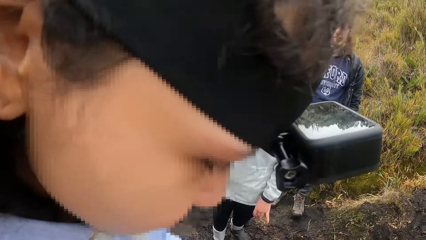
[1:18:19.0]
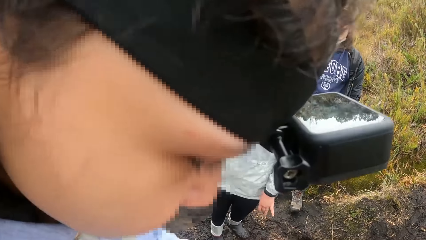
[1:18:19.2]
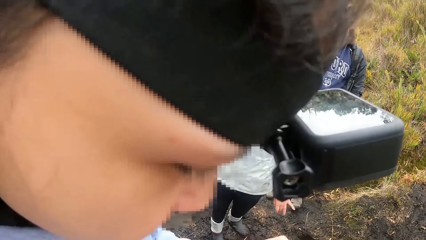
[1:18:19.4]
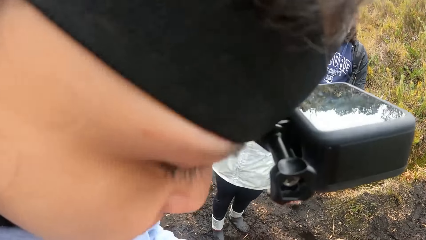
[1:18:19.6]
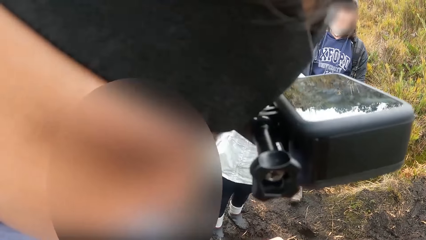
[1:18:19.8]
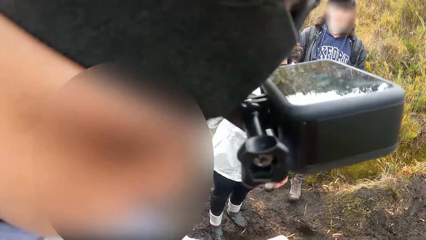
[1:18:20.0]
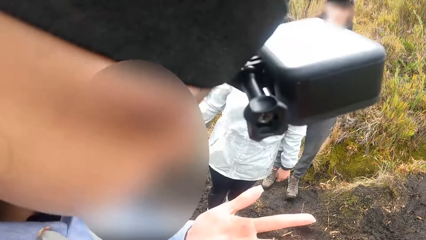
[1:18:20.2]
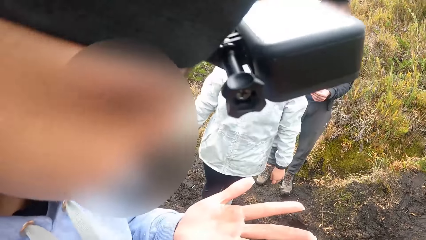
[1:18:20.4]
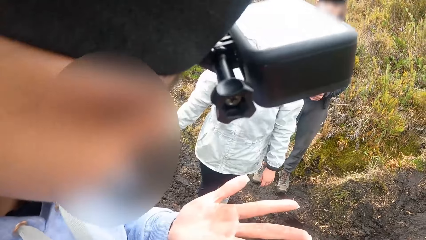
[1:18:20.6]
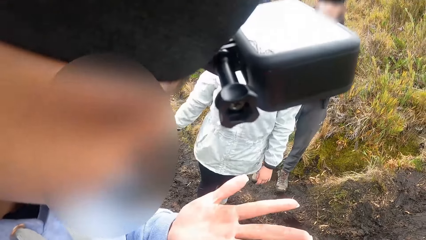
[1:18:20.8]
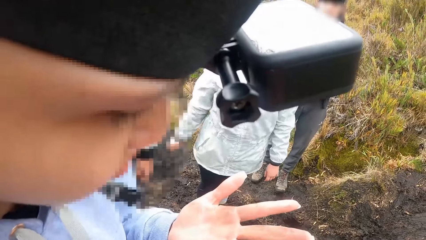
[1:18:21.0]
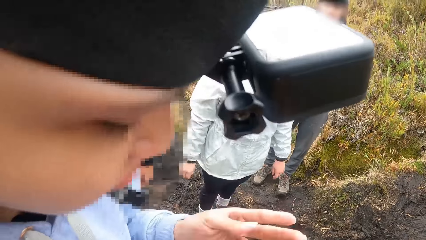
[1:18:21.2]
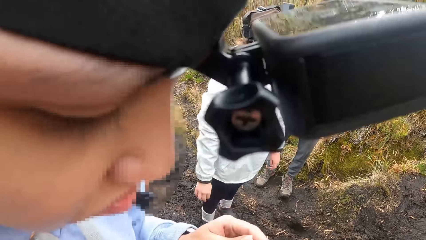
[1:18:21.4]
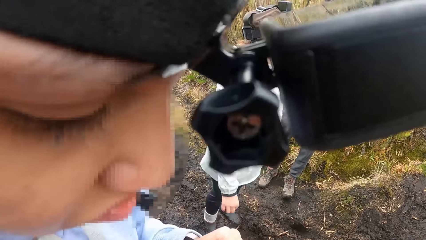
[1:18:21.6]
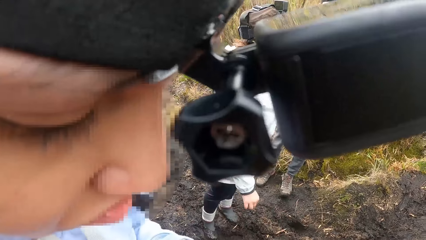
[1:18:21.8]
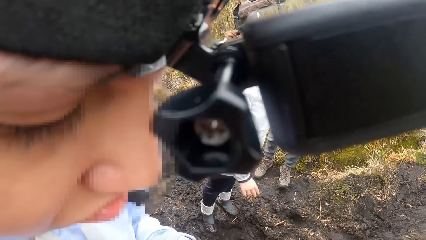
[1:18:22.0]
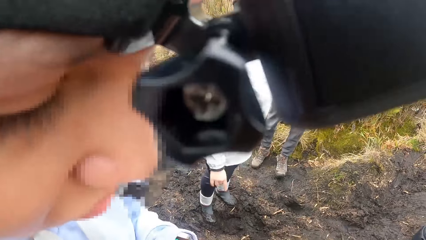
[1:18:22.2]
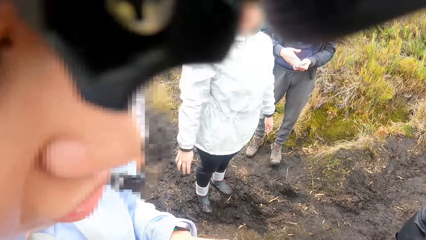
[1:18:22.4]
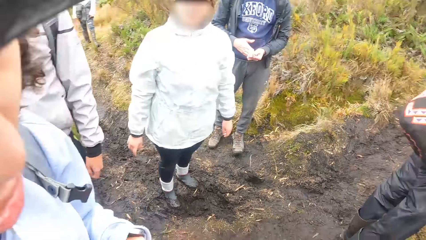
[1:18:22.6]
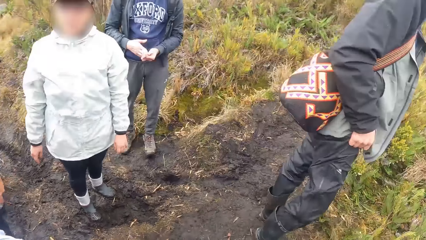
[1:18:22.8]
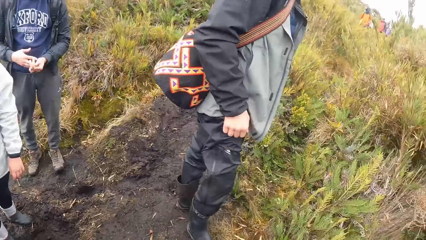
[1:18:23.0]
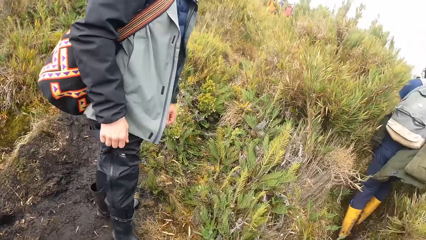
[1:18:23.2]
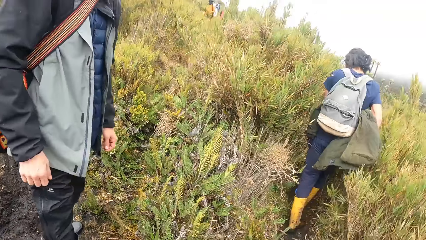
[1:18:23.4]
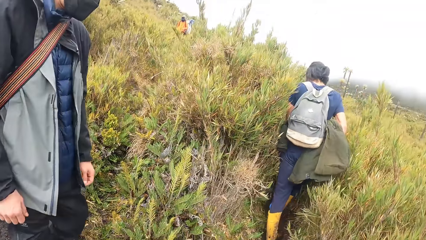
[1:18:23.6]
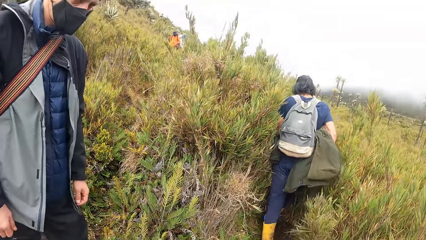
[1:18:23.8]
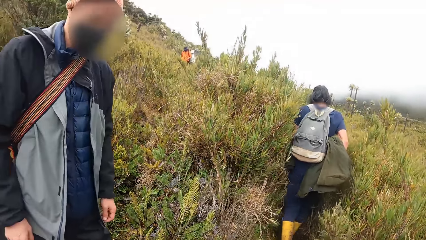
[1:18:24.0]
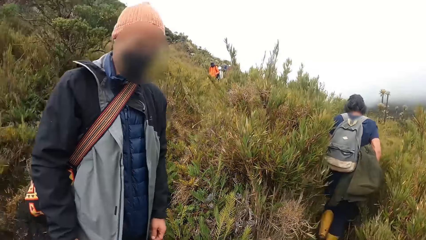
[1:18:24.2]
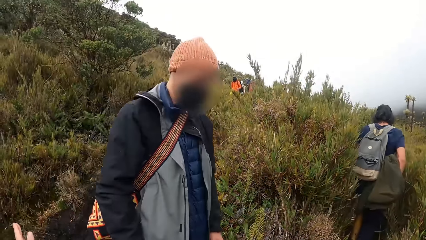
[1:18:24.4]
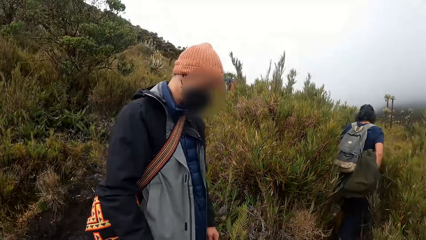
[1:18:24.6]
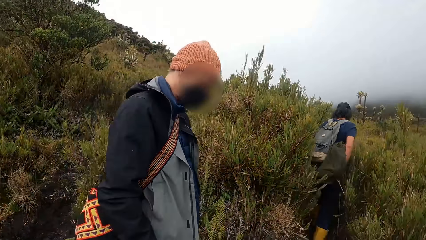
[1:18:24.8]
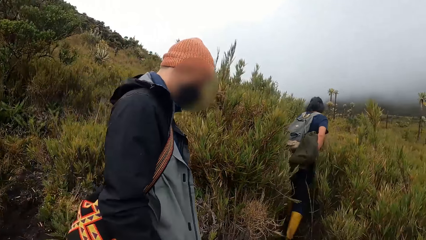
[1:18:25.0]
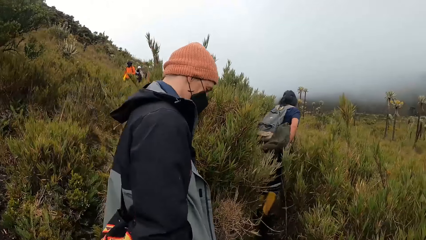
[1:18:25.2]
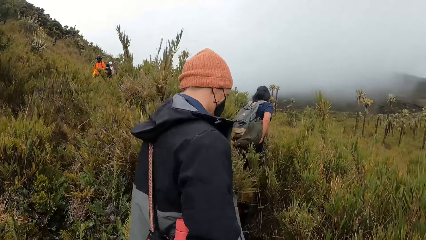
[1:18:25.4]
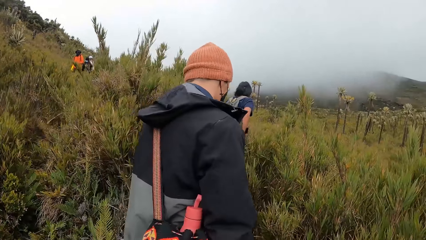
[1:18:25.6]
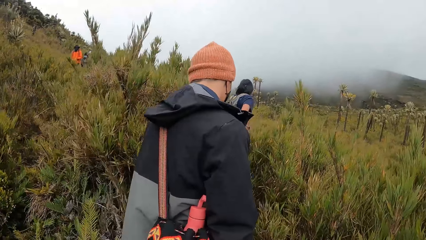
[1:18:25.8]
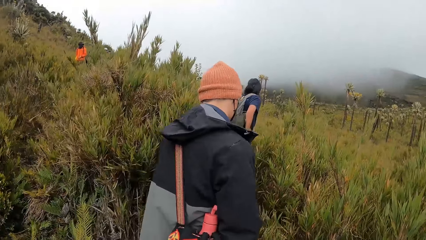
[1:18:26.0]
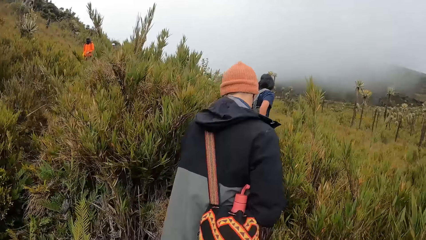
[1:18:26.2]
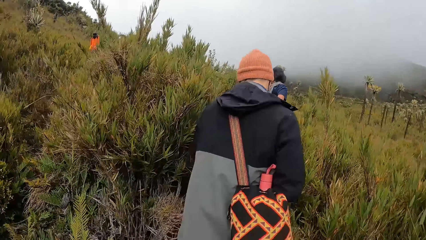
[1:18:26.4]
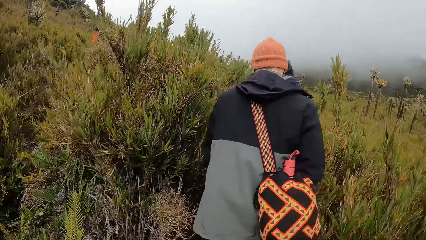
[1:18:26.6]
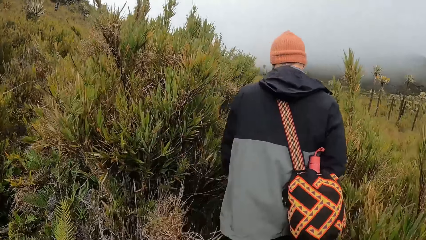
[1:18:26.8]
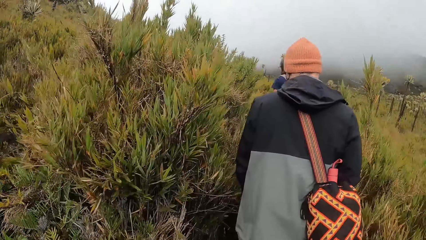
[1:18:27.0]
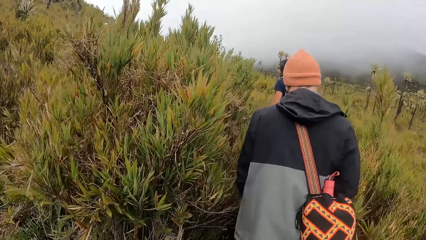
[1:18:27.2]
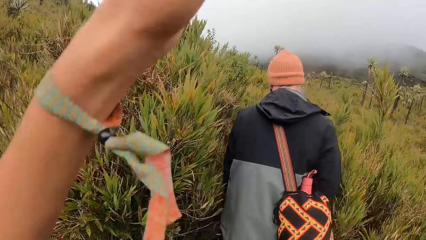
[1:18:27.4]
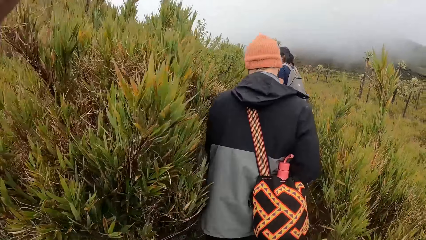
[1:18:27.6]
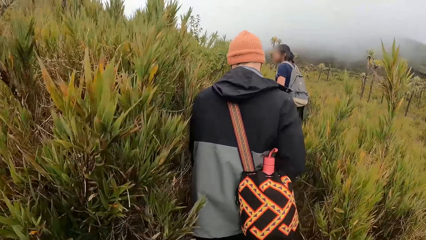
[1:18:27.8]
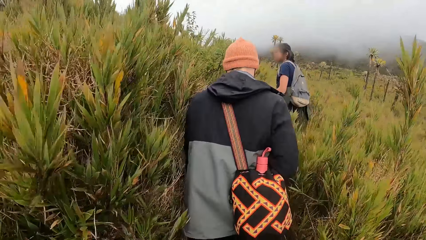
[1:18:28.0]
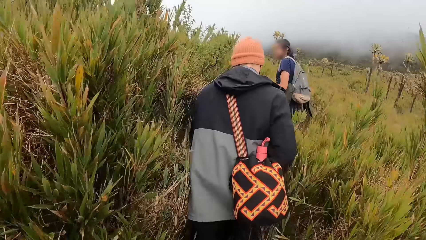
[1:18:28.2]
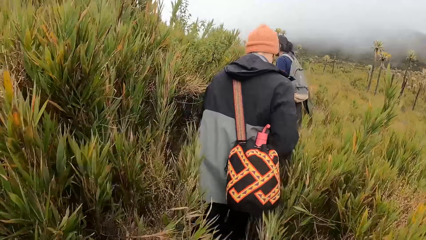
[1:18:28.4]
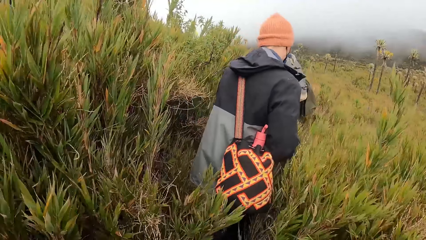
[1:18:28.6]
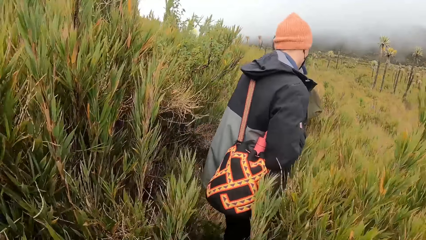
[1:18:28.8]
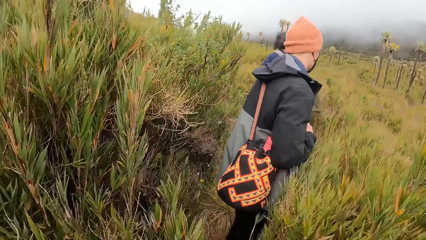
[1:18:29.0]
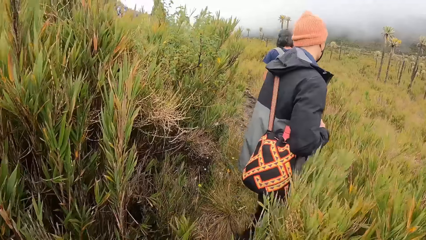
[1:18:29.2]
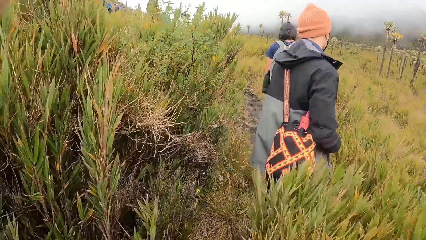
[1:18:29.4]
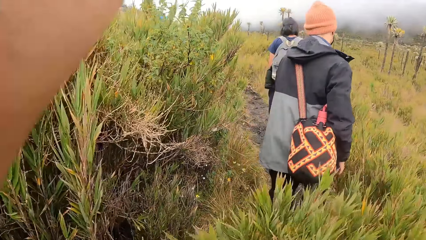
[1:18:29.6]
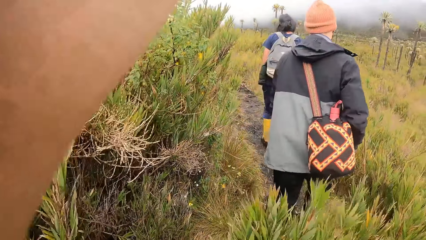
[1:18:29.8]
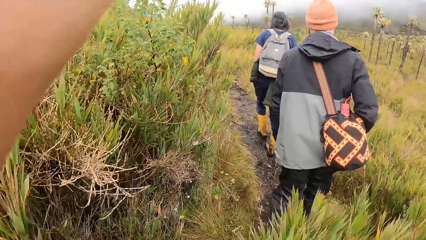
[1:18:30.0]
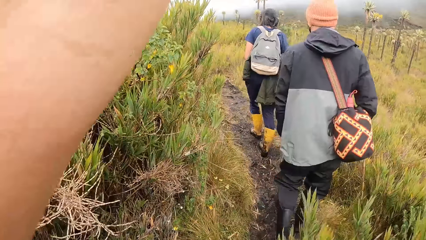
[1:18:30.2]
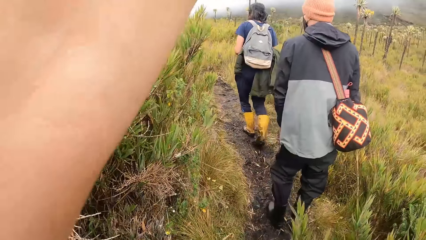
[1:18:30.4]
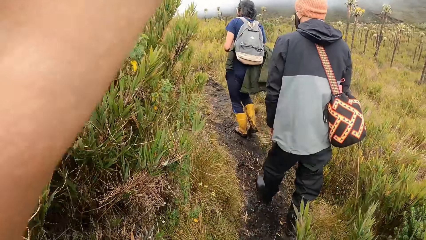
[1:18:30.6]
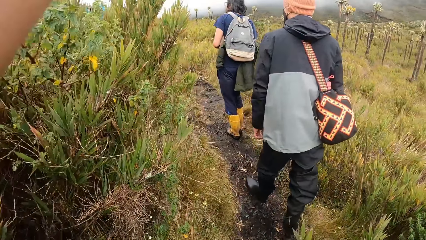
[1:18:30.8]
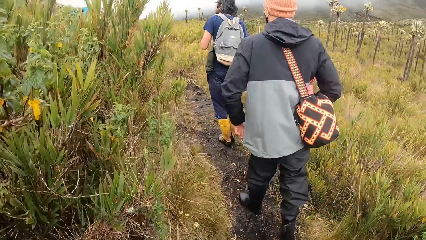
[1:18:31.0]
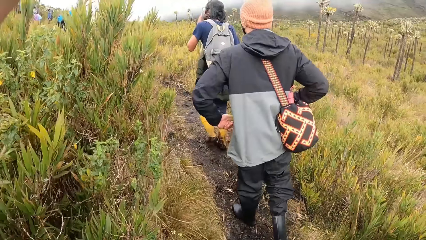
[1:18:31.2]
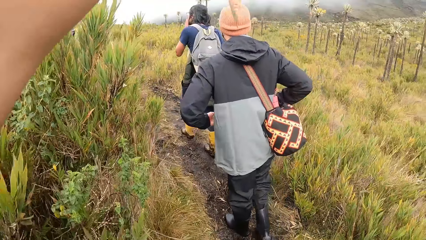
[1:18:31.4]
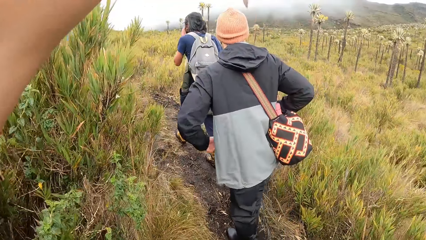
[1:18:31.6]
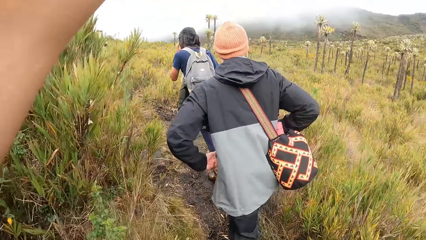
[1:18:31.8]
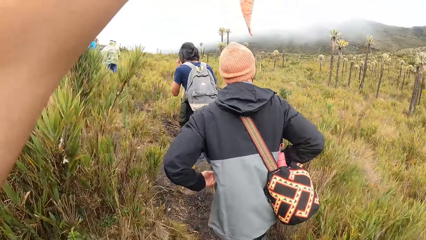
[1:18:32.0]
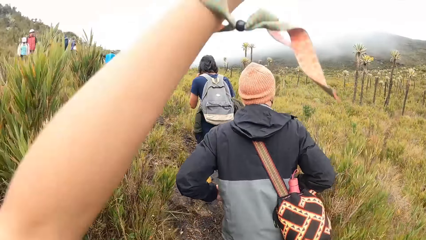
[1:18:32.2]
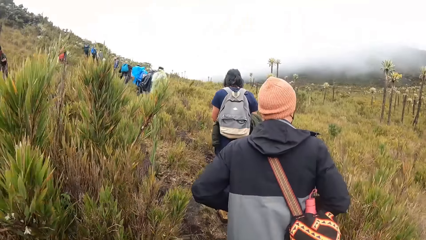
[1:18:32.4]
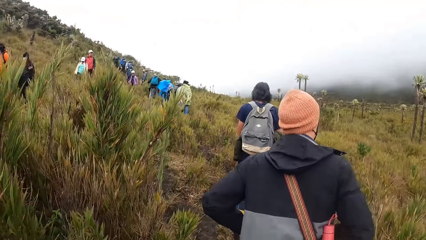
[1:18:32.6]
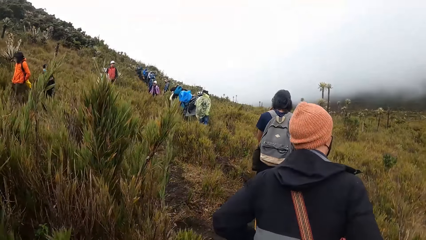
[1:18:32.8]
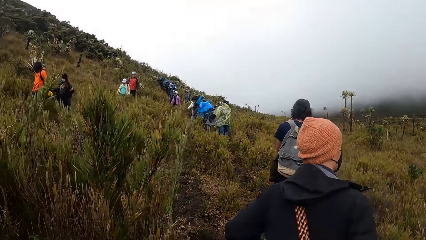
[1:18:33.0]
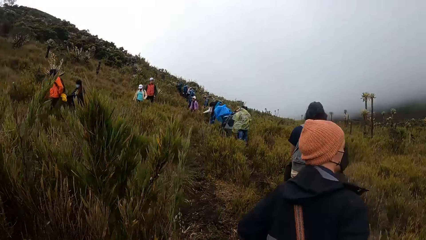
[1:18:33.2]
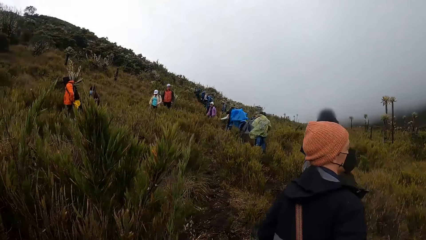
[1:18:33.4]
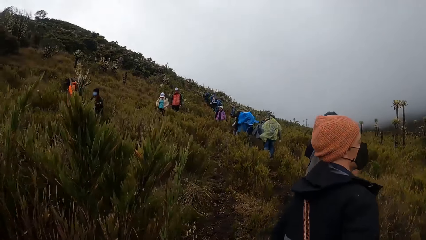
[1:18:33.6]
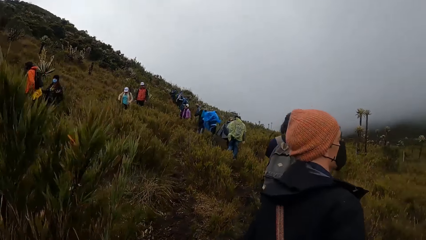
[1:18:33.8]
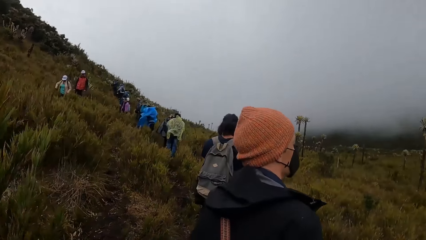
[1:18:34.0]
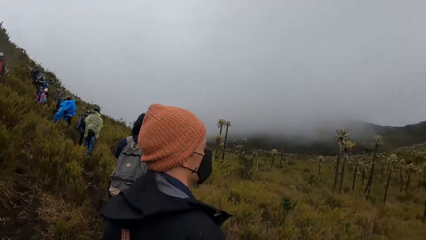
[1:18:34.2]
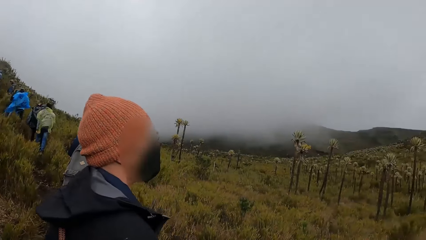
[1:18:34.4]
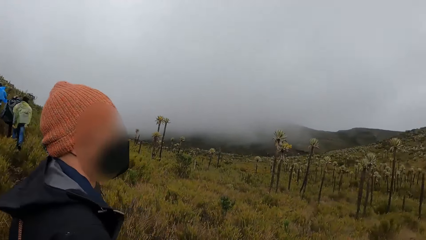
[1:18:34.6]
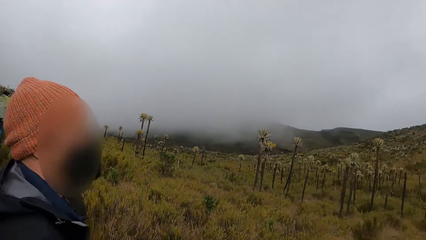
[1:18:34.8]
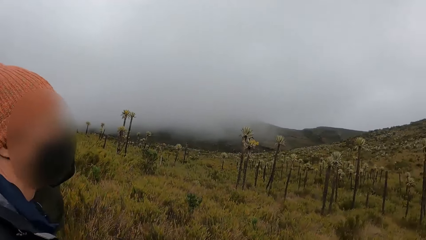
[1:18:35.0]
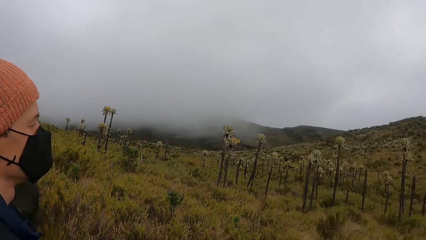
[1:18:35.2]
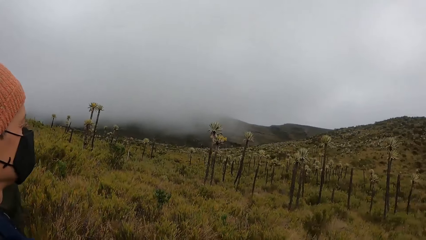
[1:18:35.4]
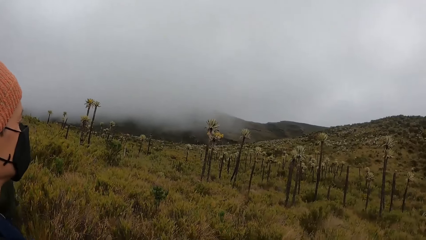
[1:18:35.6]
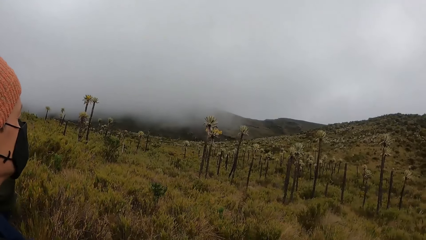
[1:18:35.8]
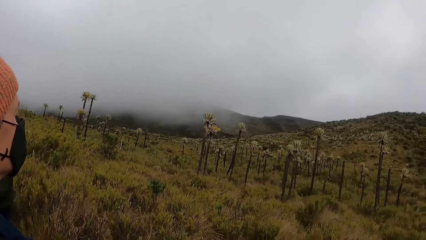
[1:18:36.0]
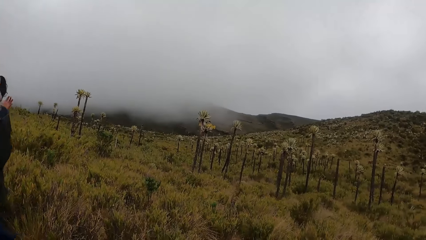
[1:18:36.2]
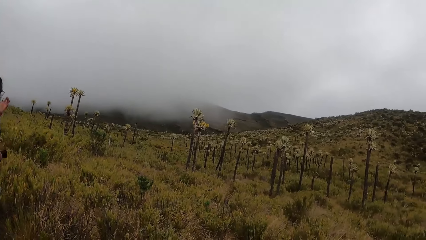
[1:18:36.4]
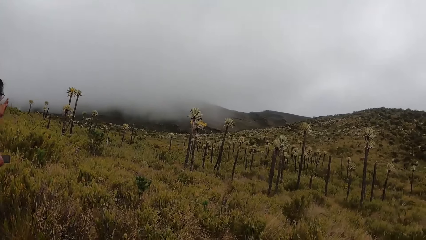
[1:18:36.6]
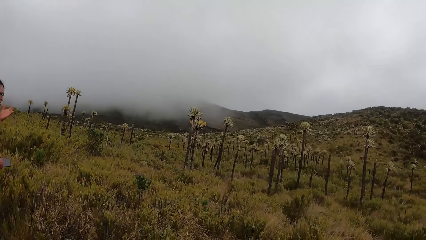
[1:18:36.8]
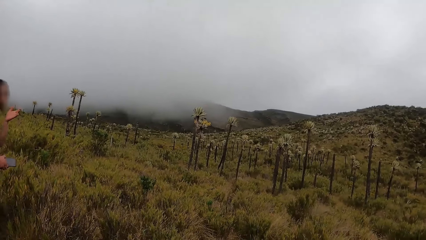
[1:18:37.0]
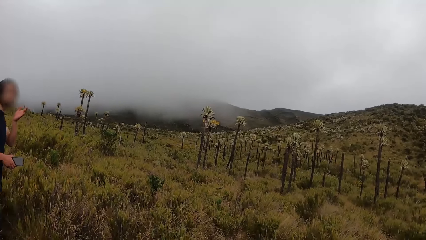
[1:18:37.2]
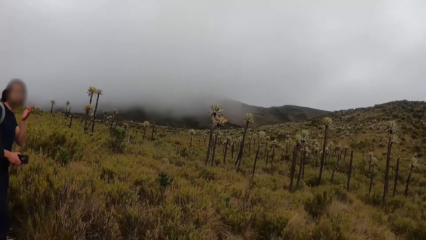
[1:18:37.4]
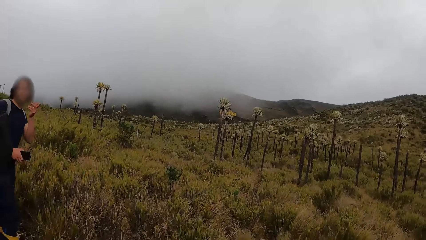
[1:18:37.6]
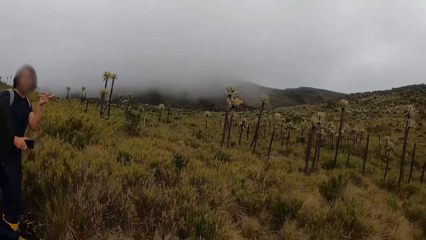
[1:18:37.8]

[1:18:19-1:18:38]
The camera wearer walks on the trail. A man walks on the trail. Another man walks on the trail. The camera wearer looks around.
